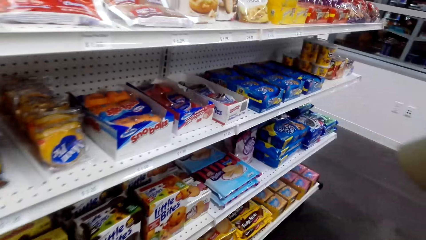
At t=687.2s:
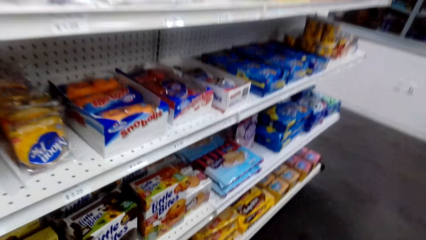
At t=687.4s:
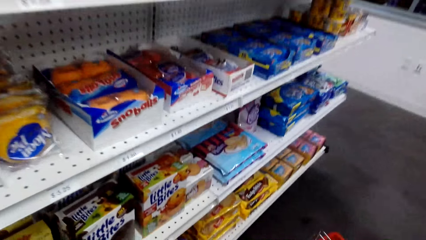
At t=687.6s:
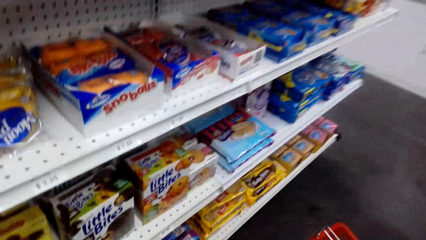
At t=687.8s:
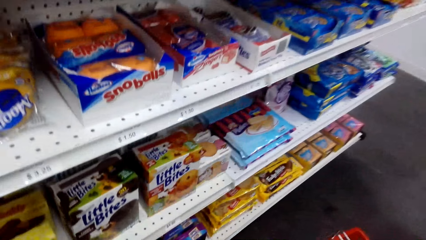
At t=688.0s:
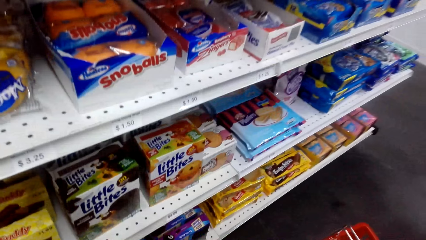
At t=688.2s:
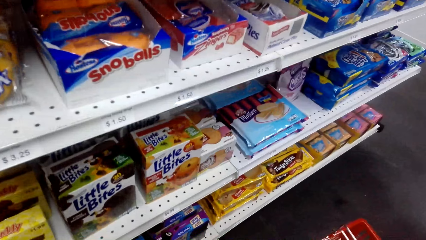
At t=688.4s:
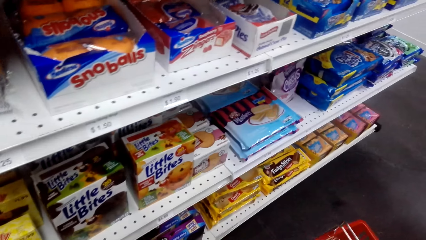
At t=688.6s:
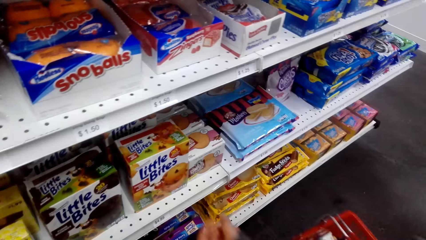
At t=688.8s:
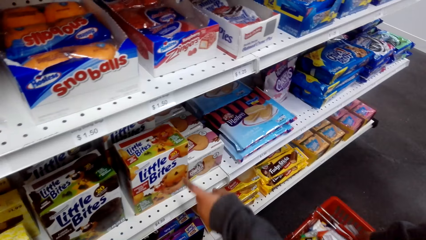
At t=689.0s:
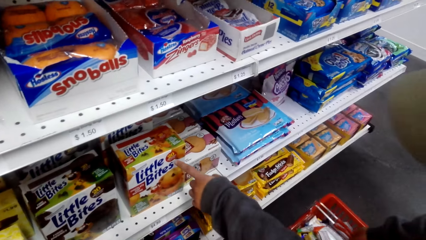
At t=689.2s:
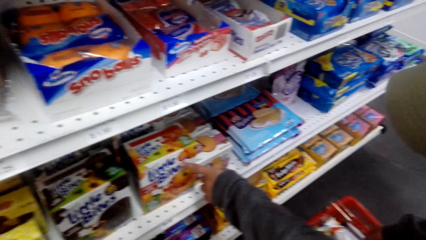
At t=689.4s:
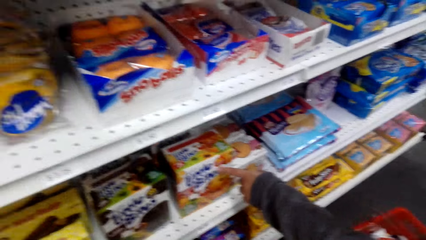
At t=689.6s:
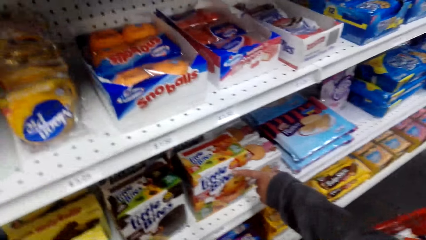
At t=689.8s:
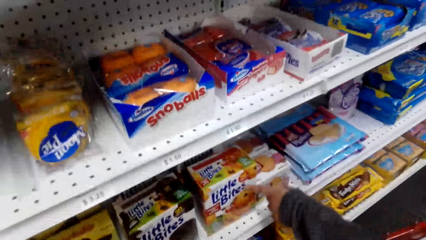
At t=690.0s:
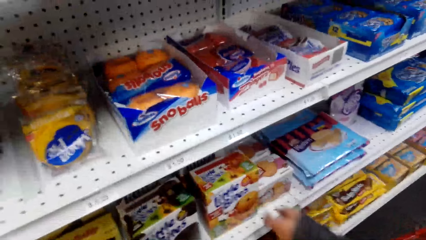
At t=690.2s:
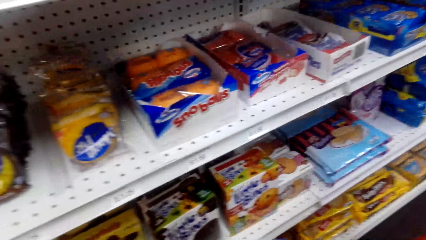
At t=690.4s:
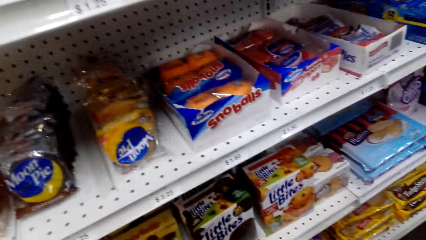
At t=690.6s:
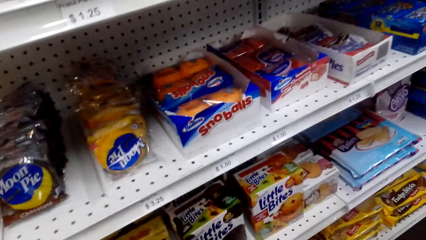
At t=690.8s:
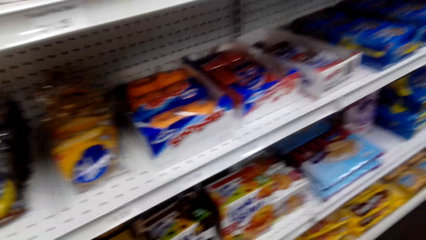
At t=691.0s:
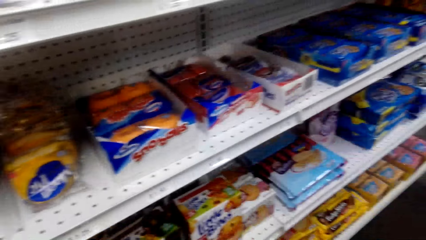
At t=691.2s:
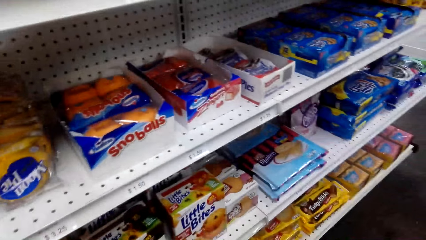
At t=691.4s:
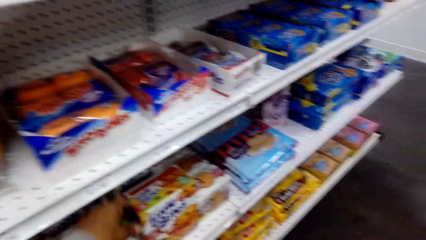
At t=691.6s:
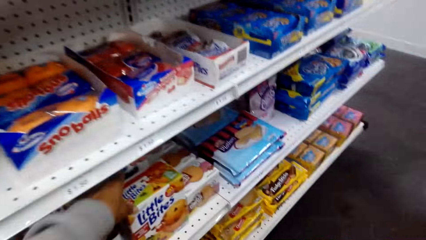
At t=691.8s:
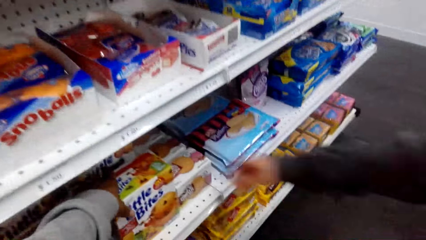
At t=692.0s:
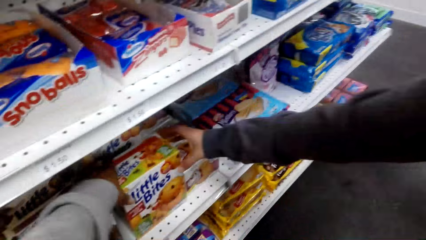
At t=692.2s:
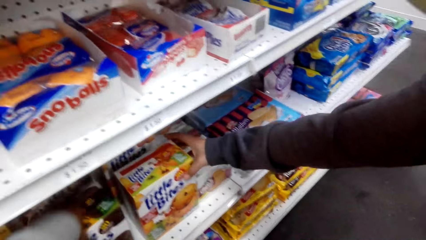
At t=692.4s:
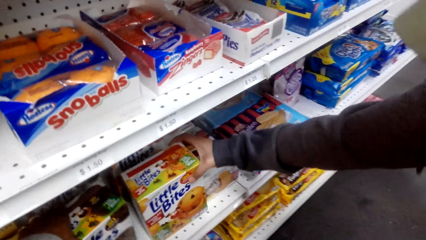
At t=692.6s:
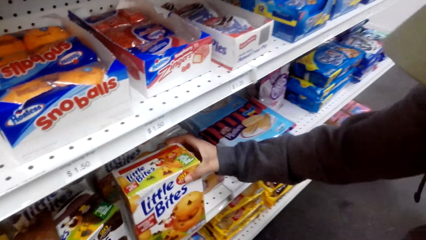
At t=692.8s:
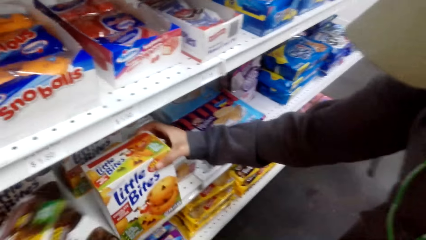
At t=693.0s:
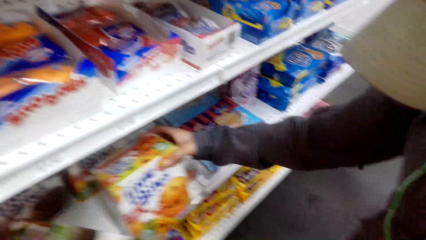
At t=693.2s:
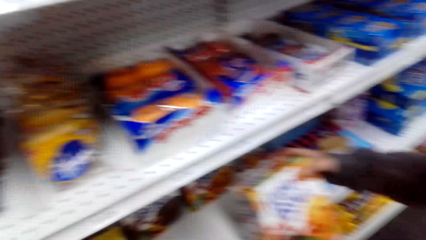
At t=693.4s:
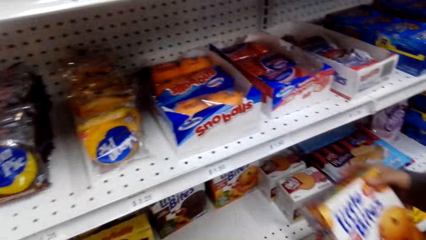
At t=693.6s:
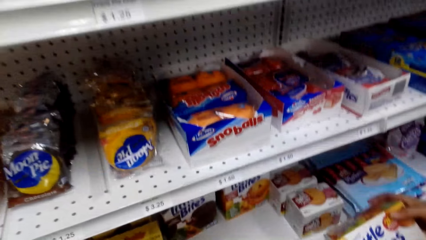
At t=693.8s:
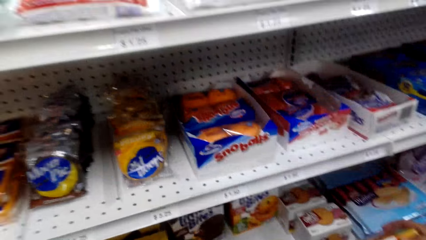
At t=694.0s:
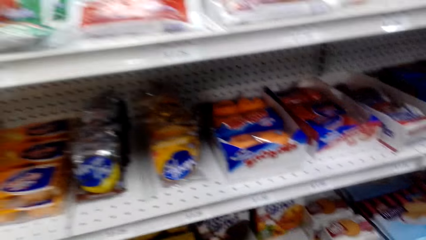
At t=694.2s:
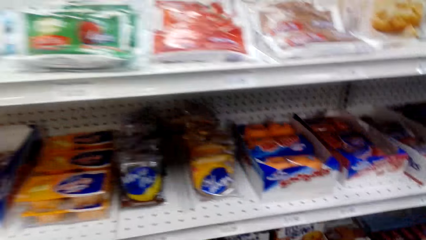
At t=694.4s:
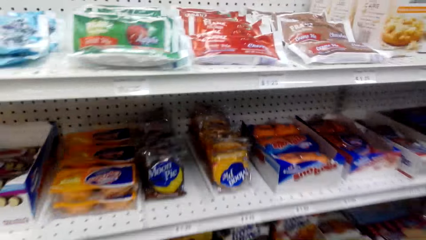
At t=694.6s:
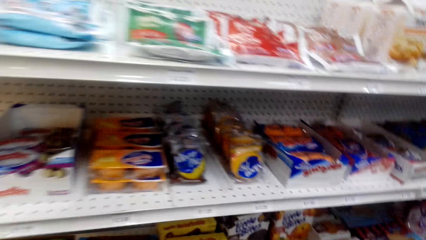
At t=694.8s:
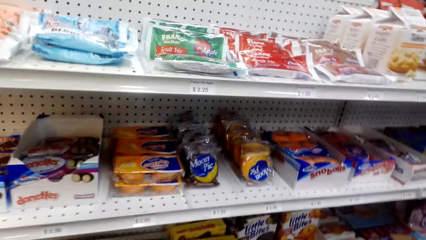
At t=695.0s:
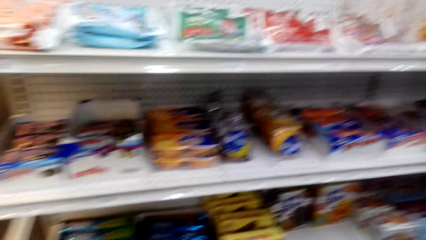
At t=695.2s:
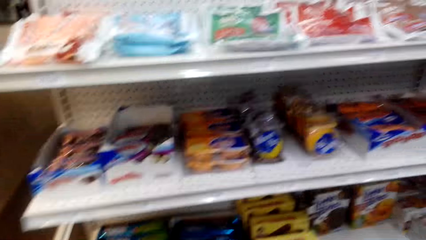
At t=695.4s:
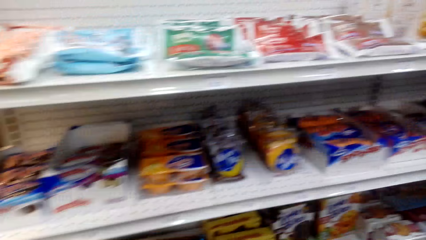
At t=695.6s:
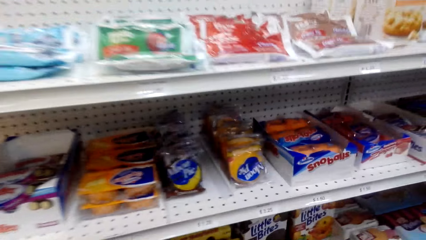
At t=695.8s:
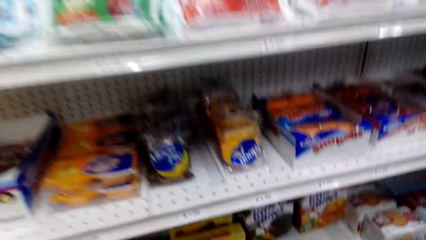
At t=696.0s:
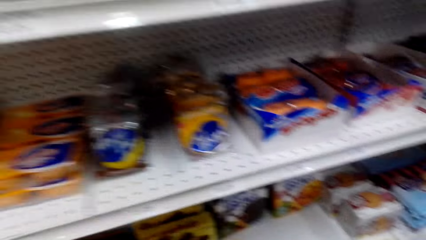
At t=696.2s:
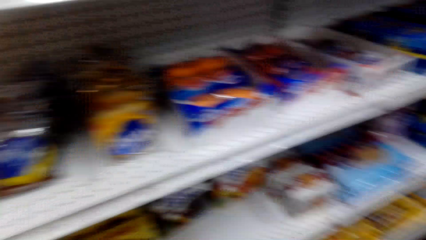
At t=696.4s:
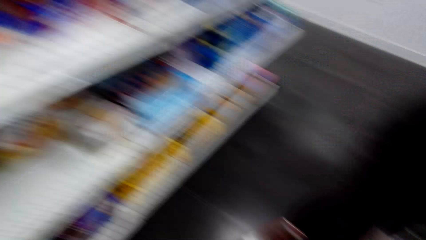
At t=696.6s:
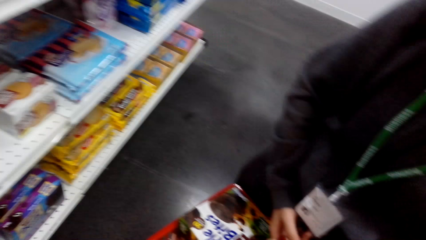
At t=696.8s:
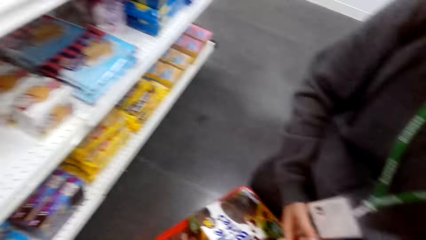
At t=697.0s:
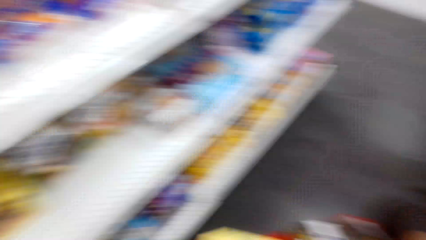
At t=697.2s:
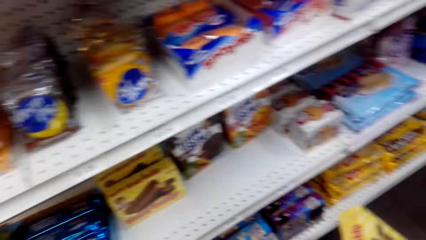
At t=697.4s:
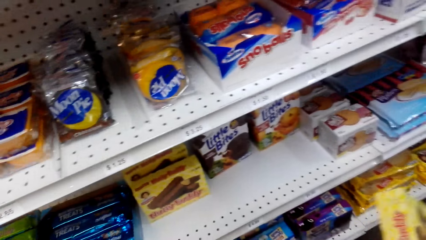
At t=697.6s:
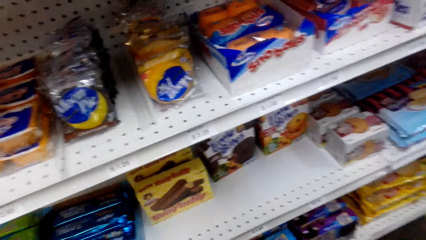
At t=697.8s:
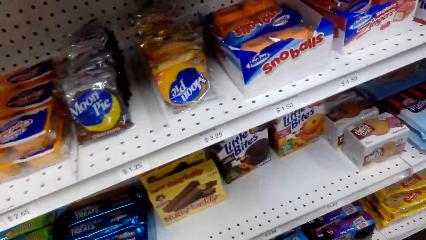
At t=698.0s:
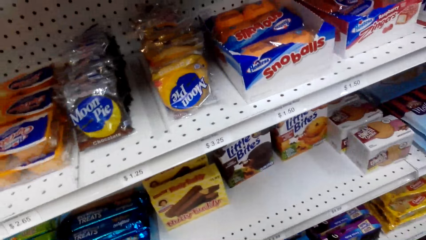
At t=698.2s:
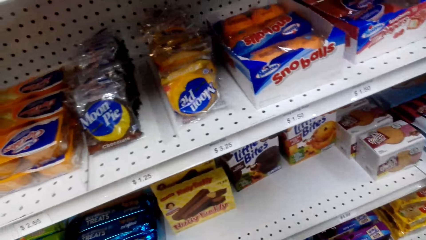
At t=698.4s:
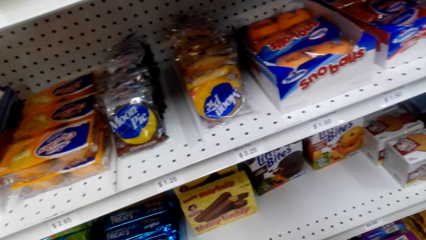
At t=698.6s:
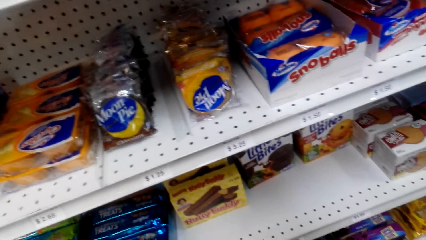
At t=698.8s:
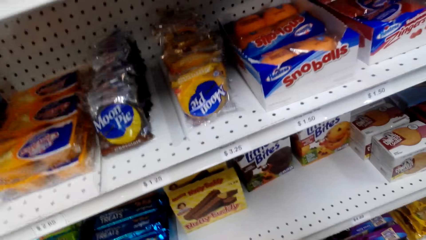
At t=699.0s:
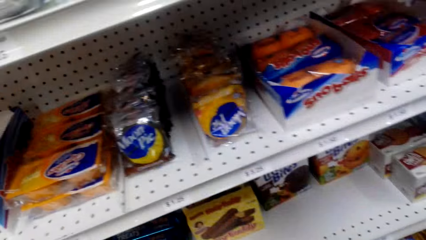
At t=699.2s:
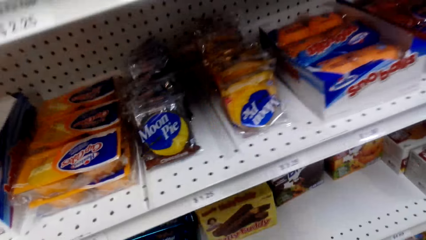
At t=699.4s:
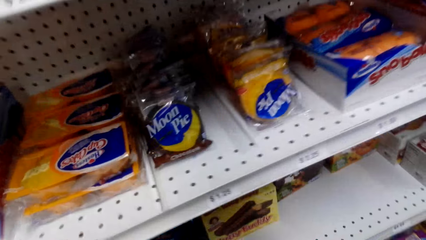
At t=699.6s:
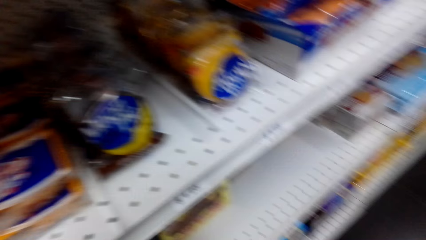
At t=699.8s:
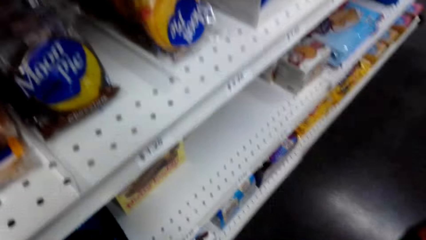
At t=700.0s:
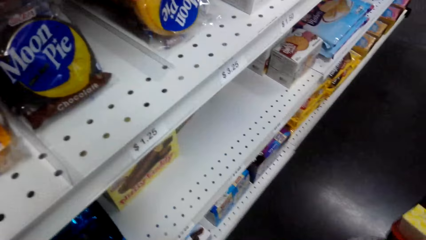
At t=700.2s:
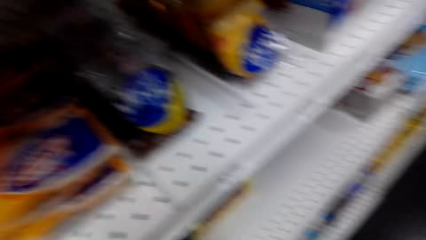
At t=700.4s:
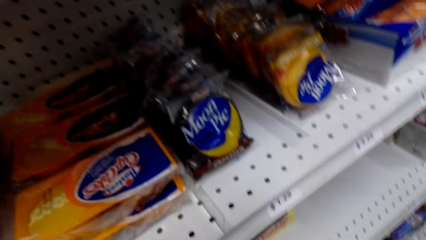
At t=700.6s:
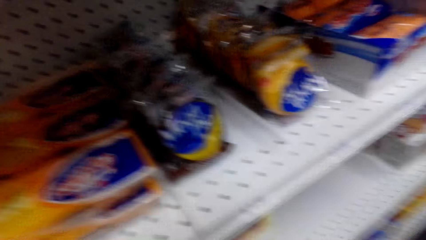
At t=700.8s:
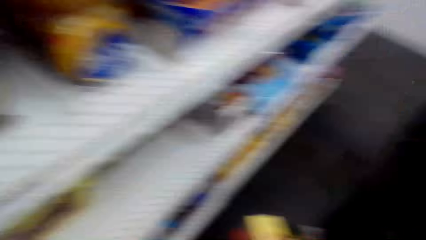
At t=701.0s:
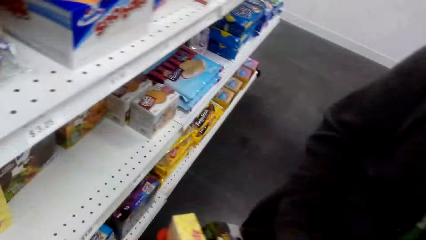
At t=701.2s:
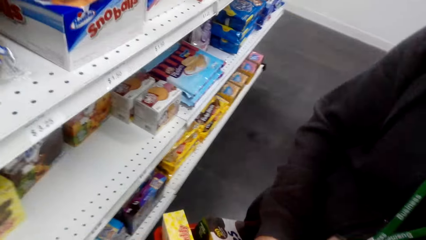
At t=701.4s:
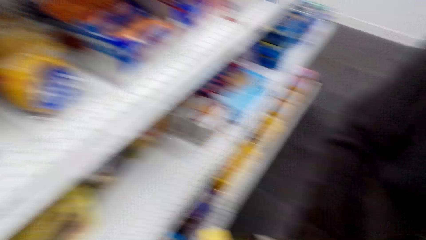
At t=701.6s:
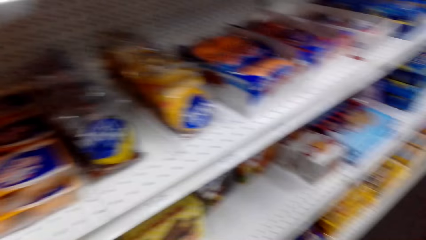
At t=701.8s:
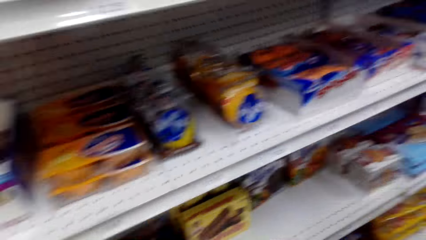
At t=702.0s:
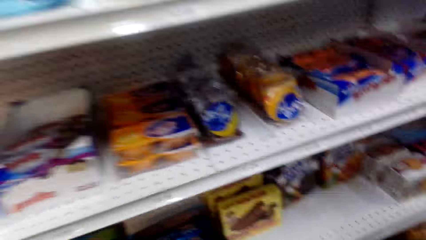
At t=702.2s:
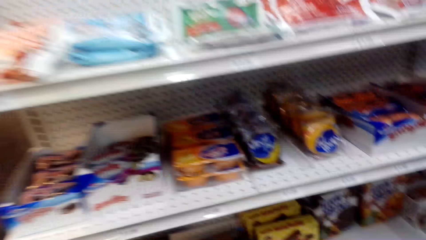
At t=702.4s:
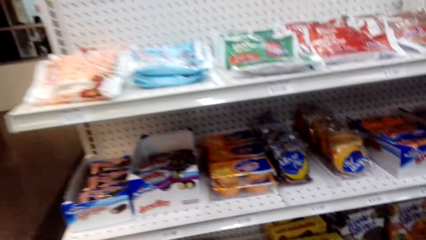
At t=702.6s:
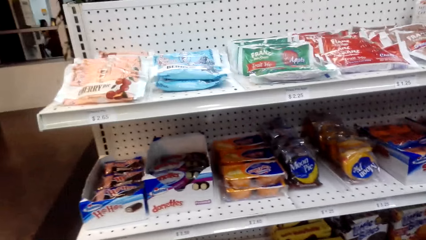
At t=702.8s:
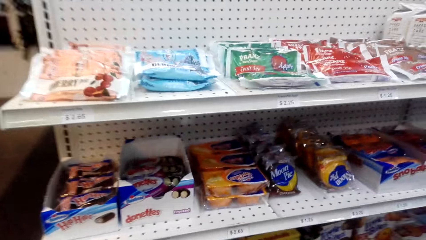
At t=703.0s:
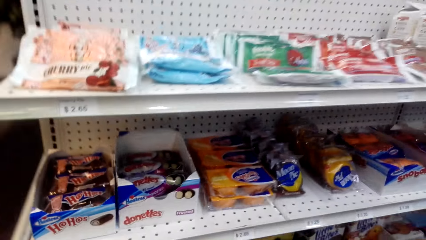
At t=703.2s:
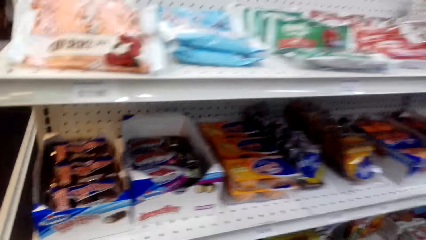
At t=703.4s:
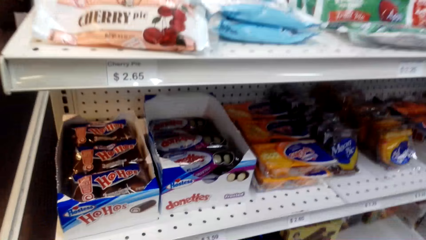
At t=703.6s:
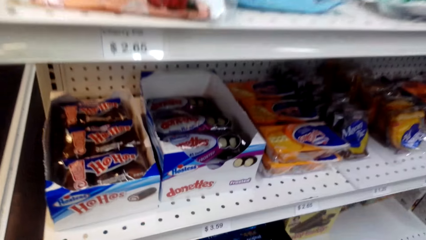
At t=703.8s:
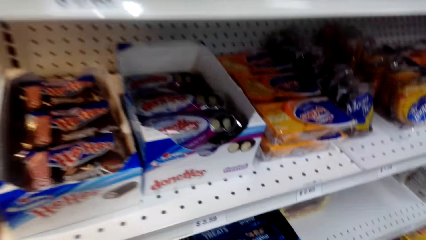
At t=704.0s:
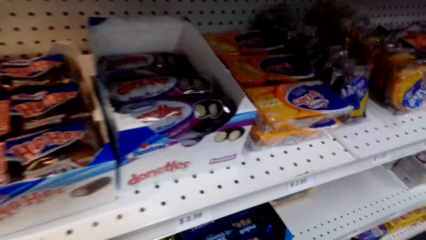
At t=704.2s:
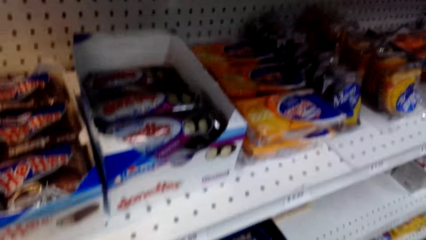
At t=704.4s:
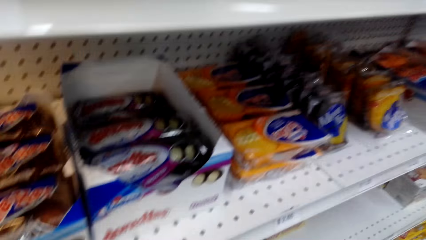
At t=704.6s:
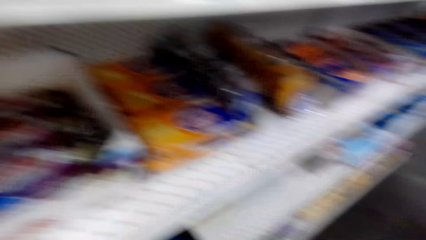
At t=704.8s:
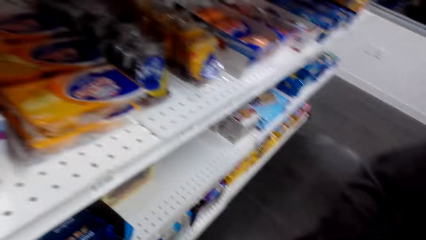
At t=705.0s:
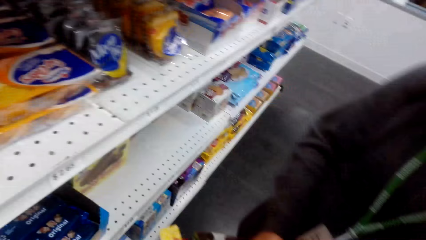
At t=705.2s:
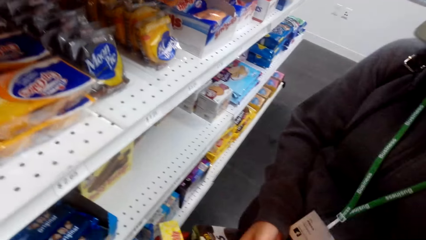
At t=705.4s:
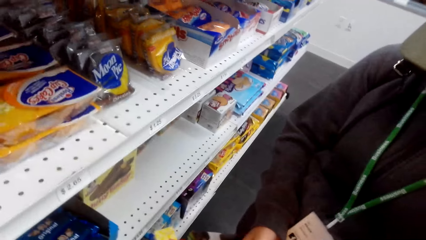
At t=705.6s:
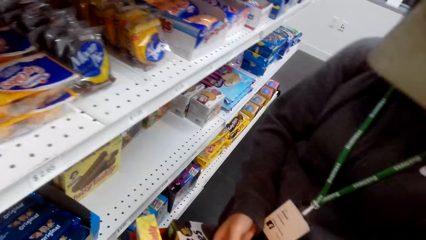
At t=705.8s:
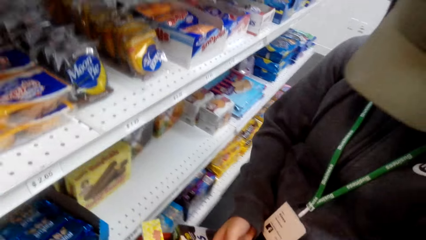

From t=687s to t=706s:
A woman points at an item on the shelf. The camera wearer points at the little bites with her left hand. The woman picks an item from the shelf. The camera wearer picks up the little bites from the food display. She converses with the woman.
